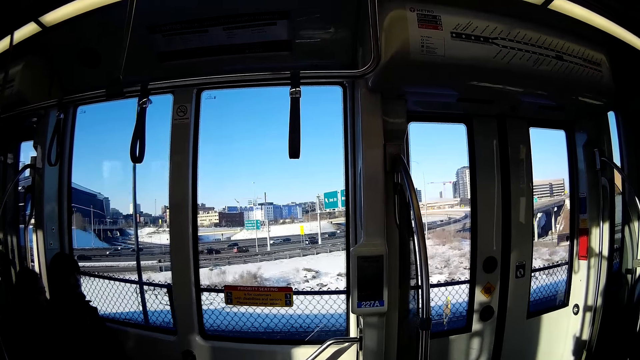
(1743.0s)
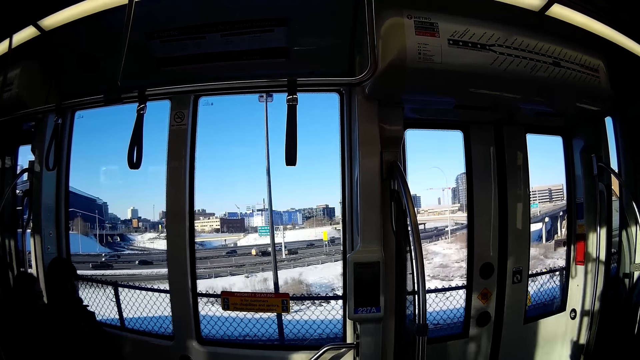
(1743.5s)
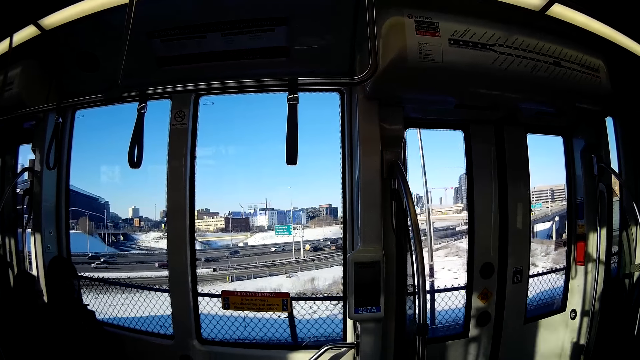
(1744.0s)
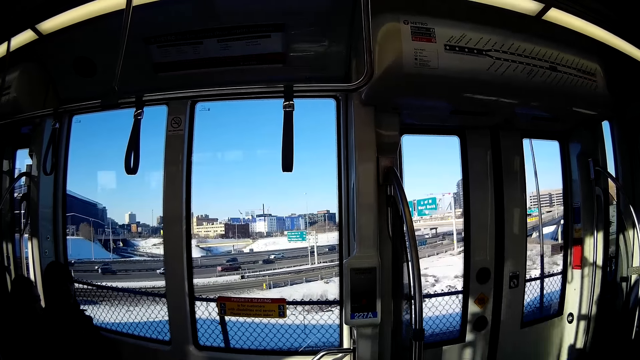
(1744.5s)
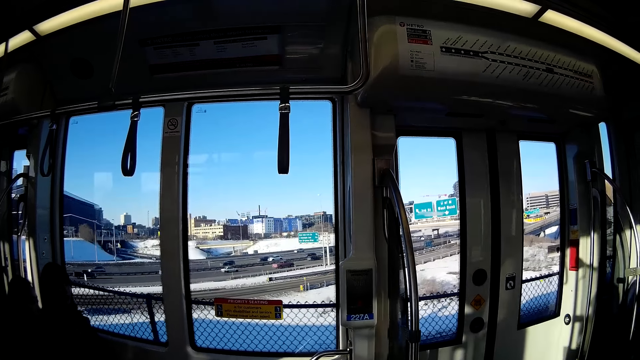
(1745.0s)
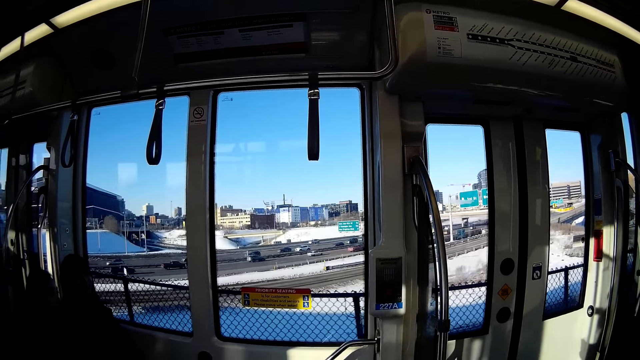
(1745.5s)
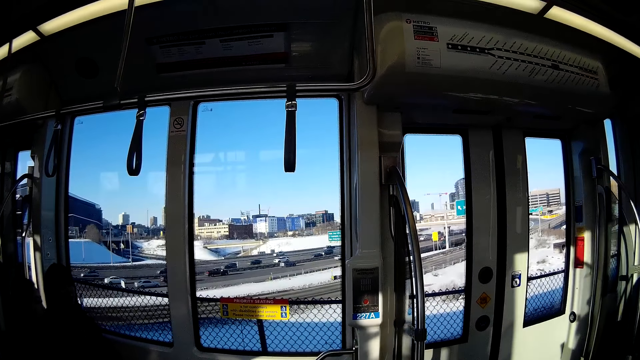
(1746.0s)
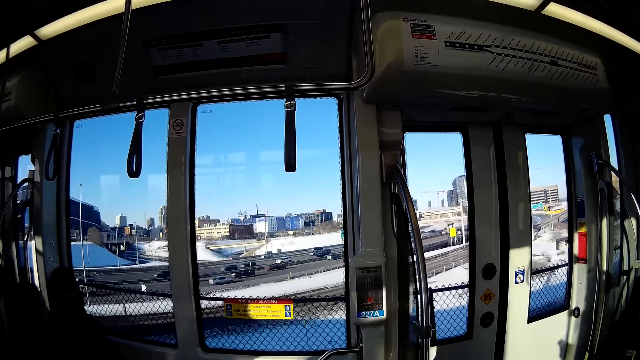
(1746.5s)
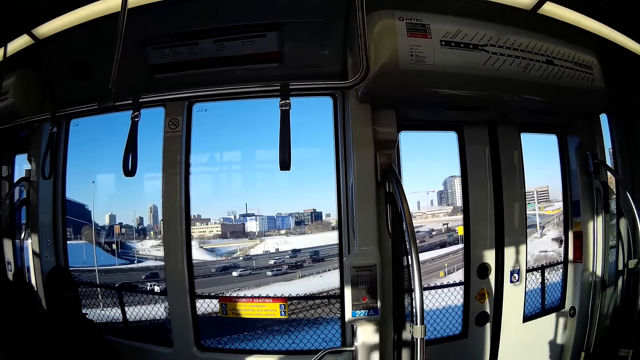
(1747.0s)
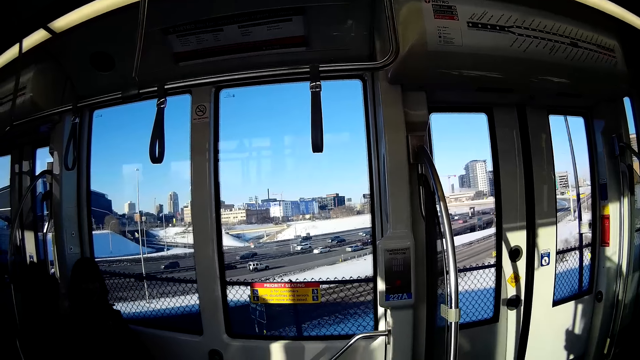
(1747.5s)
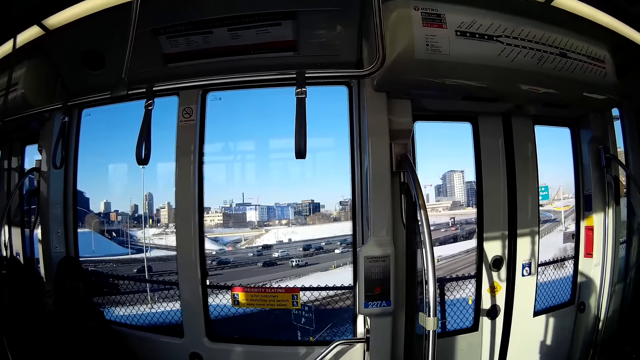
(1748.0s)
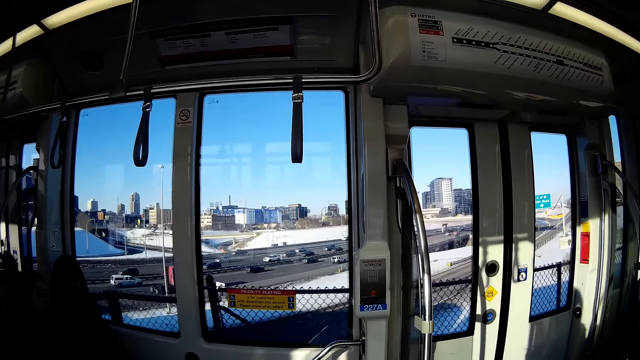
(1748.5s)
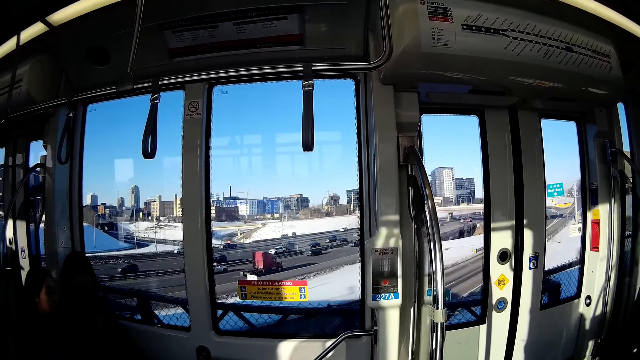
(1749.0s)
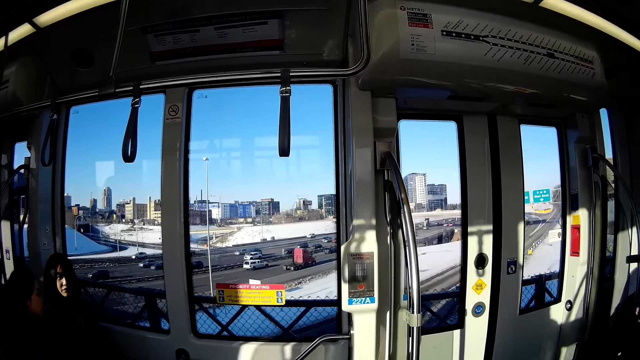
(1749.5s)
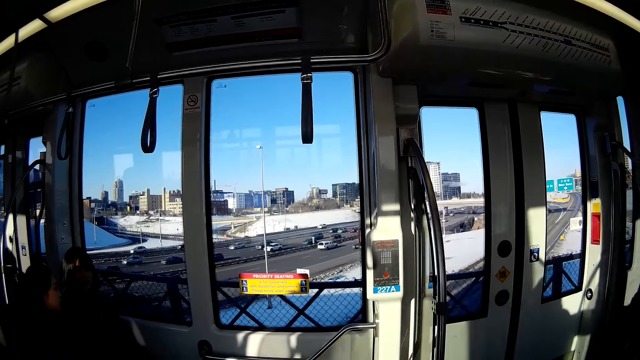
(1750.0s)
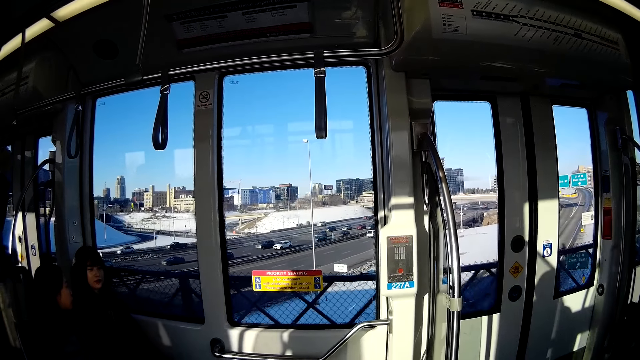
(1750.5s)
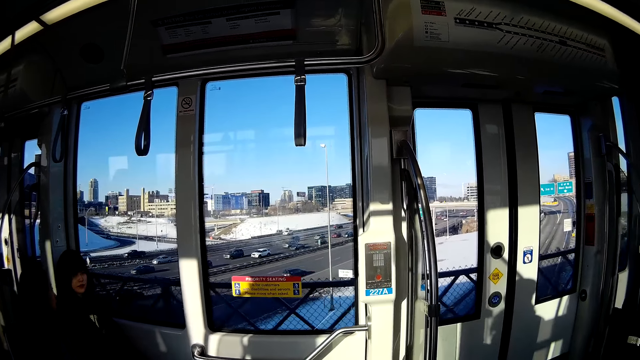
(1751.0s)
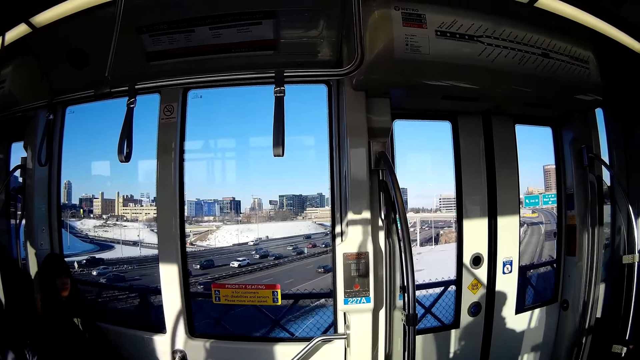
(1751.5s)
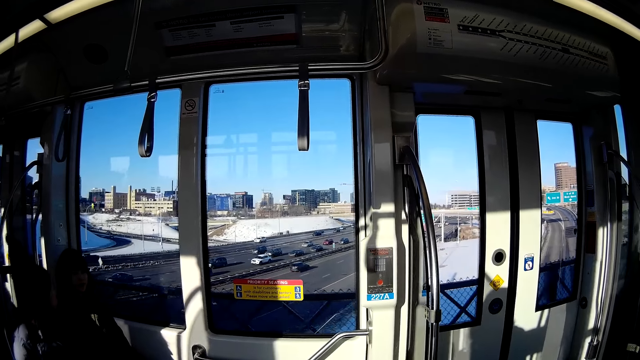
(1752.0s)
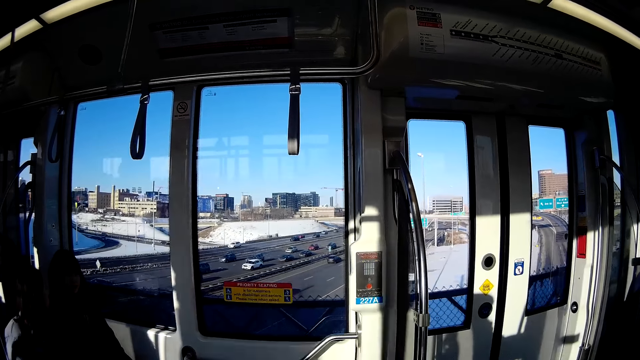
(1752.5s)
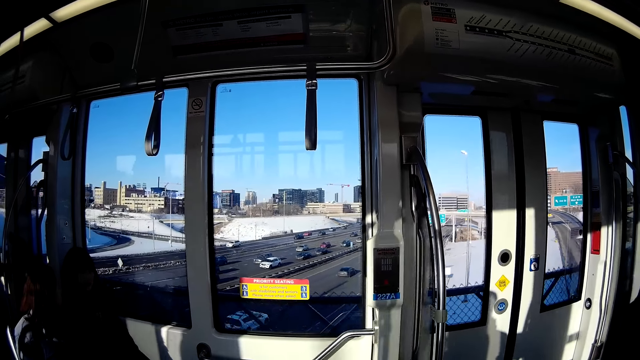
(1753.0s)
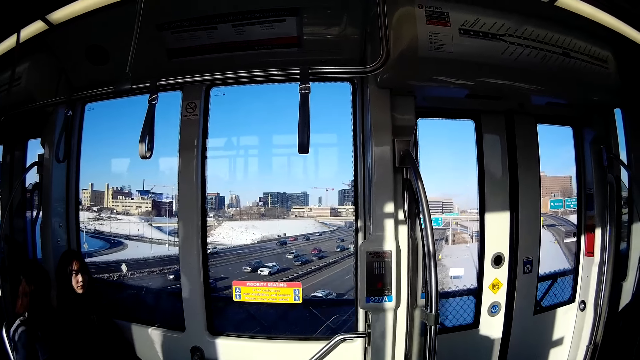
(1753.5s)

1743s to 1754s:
The camera wearer looks around. They look around again.

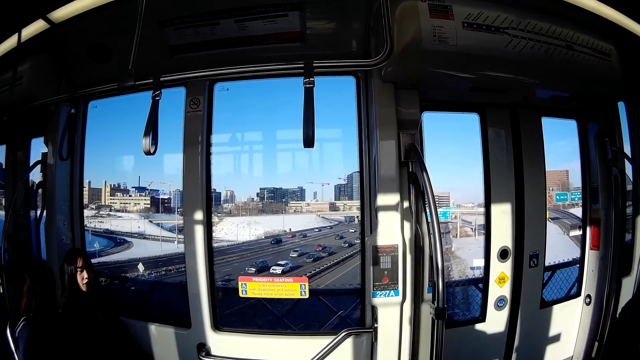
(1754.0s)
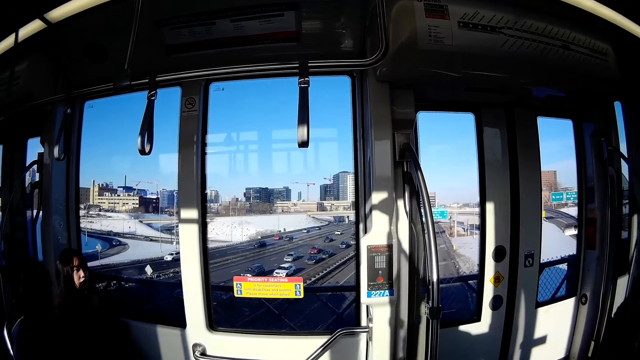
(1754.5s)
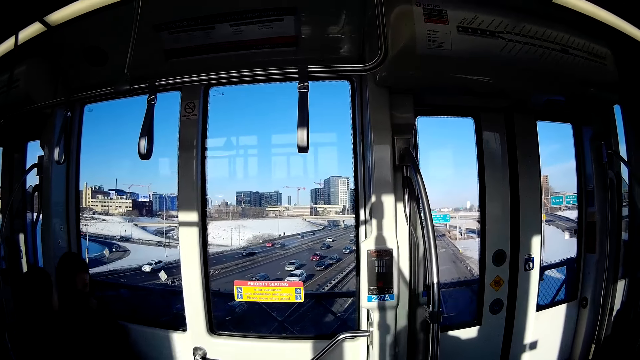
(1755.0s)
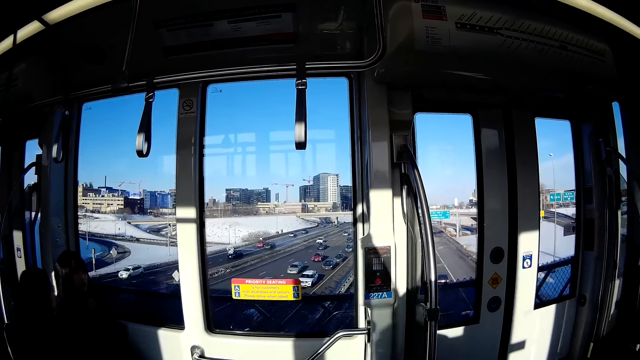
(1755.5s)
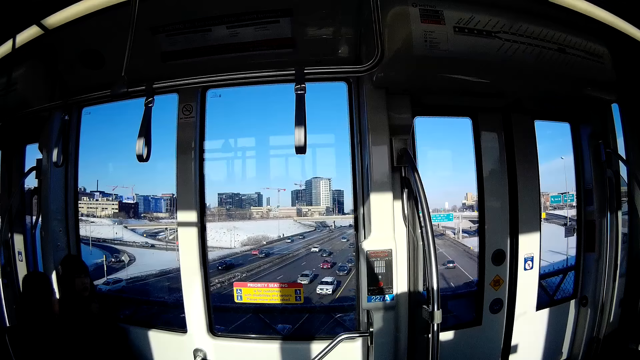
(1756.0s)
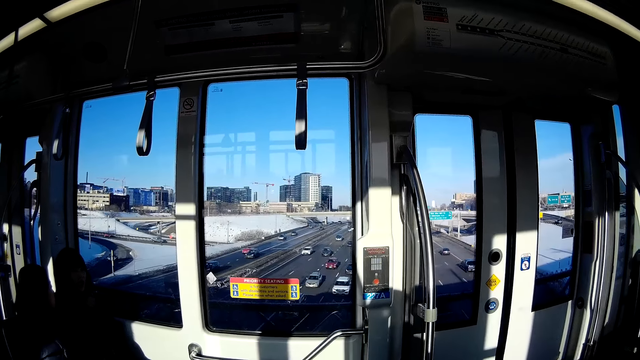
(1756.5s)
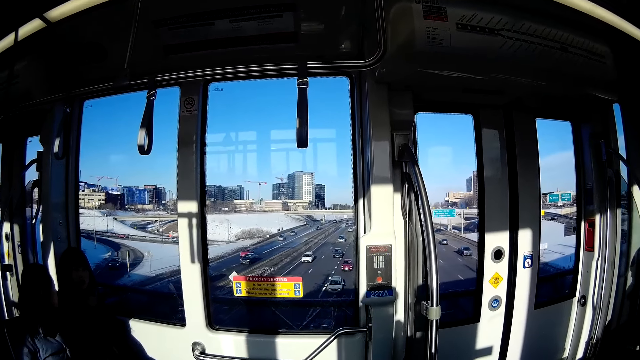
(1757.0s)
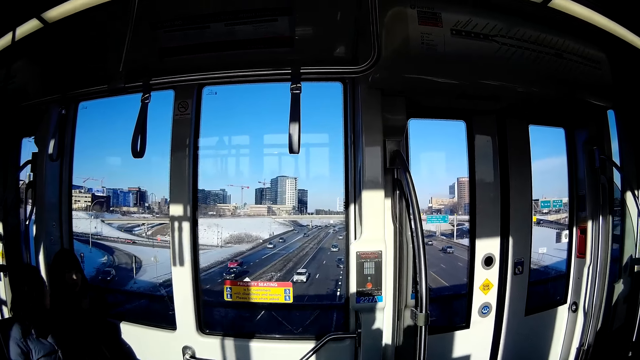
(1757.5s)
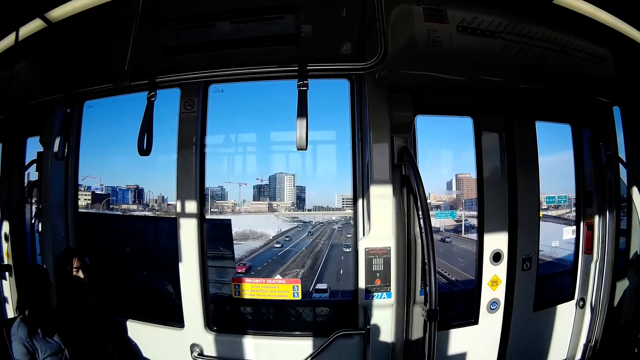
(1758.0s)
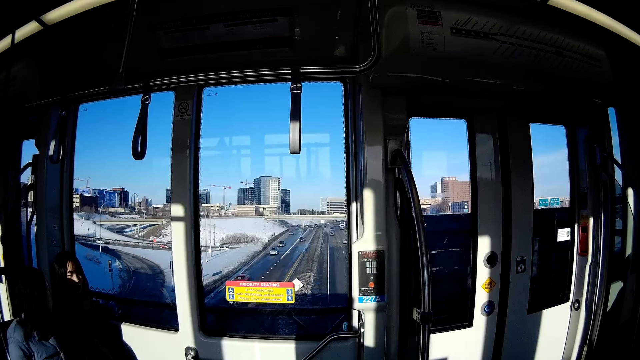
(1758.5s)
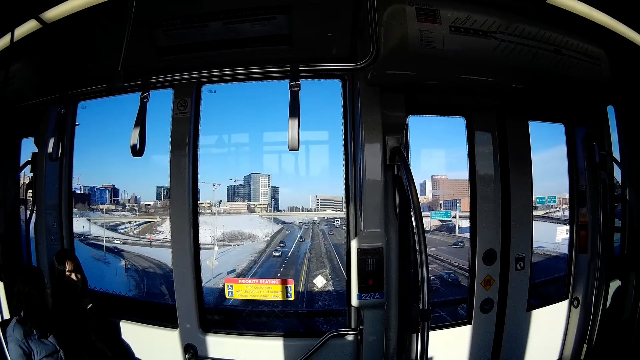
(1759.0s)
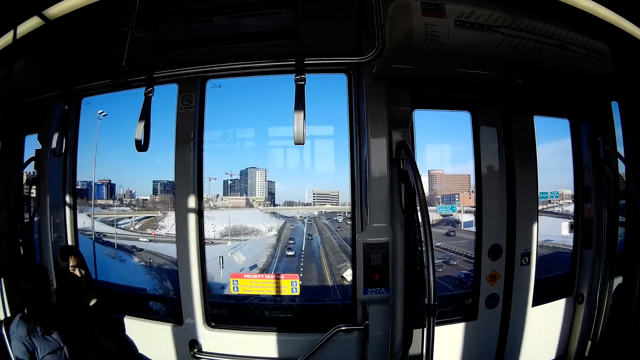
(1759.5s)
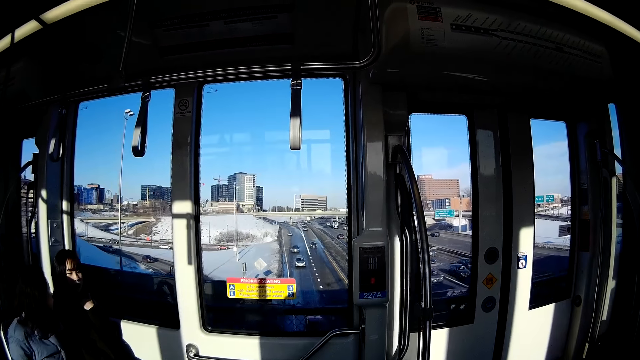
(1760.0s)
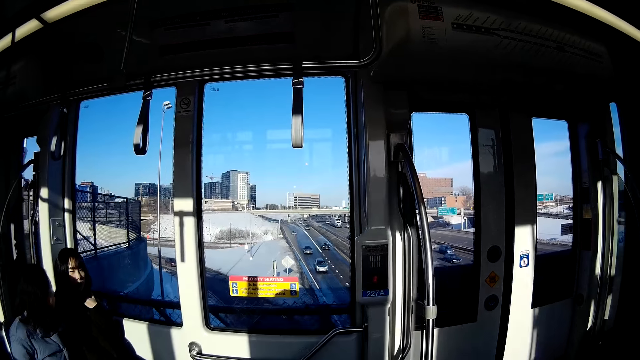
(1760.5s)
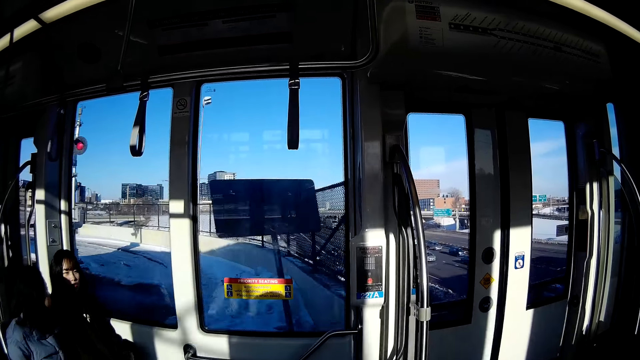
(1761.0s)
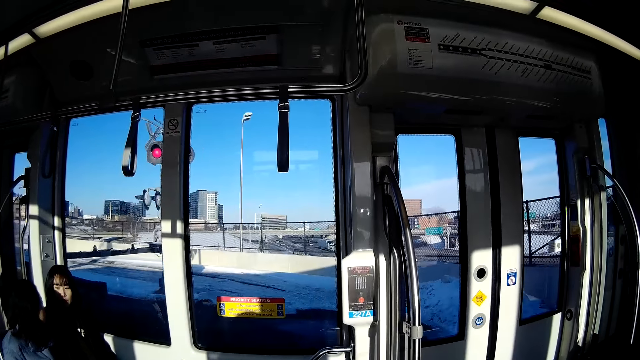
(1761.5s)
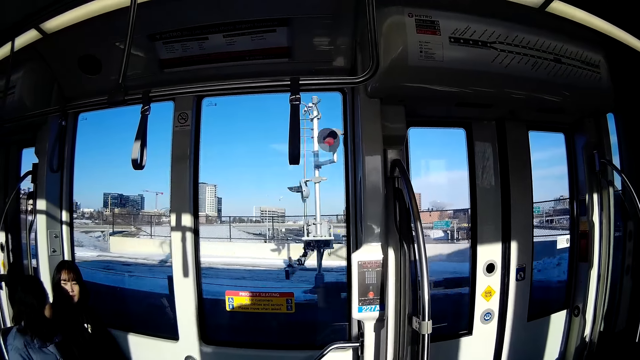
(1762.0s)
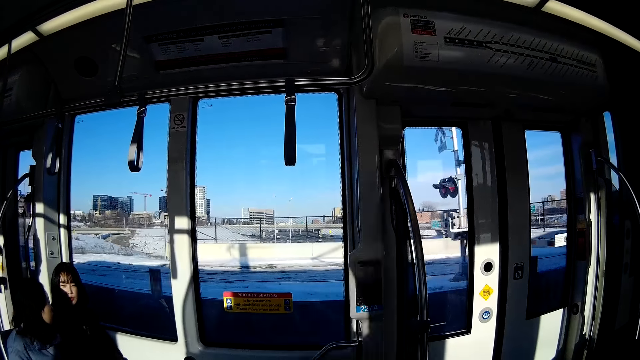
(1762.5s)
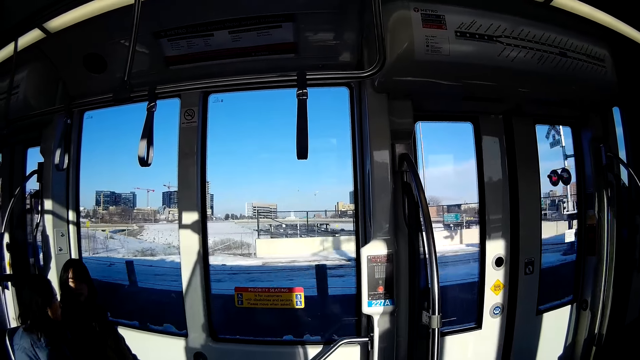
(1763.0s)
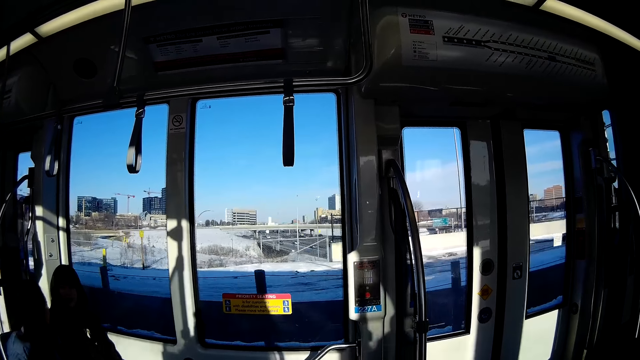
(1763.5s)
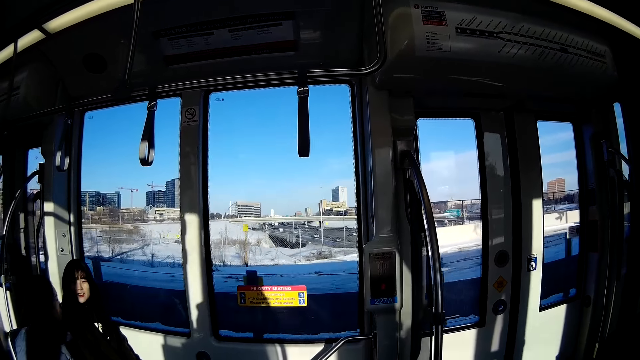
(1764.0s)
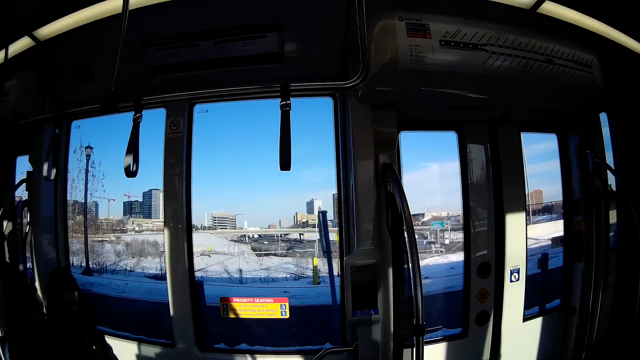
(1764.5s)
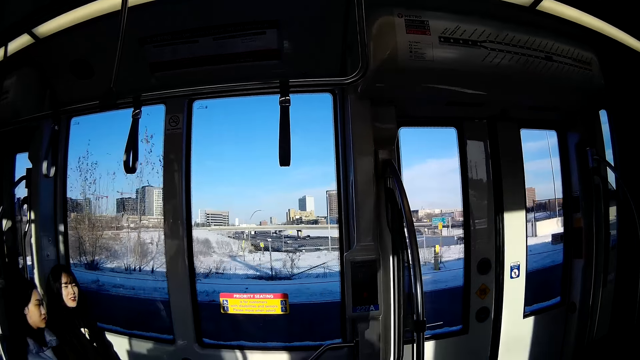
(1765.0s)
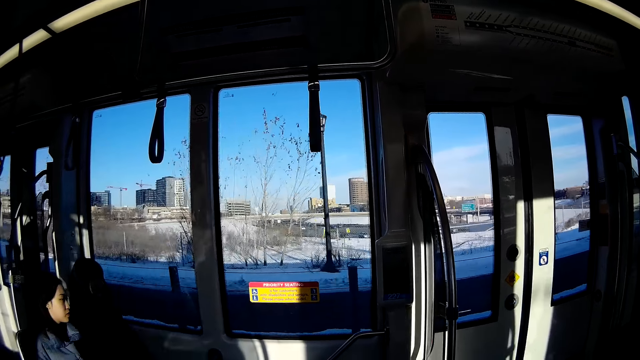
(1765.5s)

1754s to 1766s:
The camera wearer looks around repeatedly.
